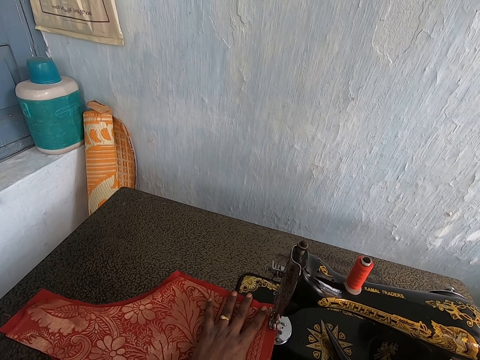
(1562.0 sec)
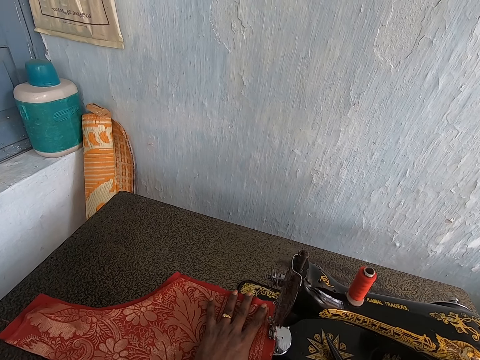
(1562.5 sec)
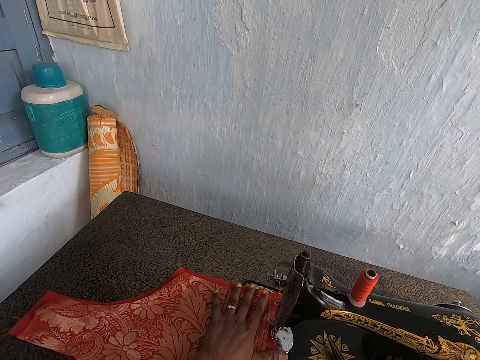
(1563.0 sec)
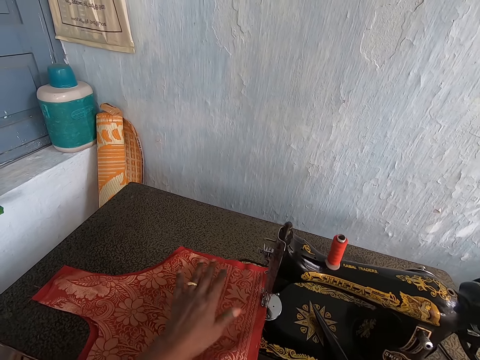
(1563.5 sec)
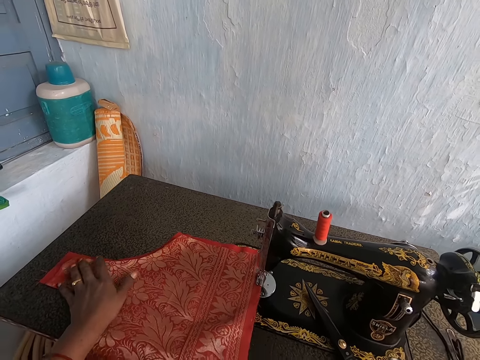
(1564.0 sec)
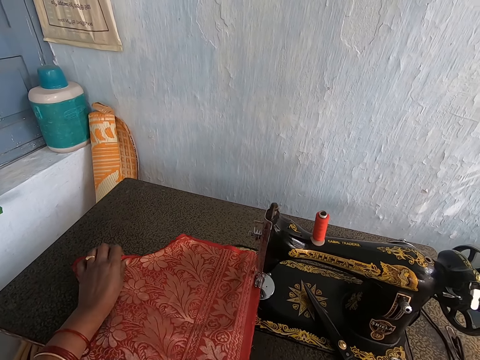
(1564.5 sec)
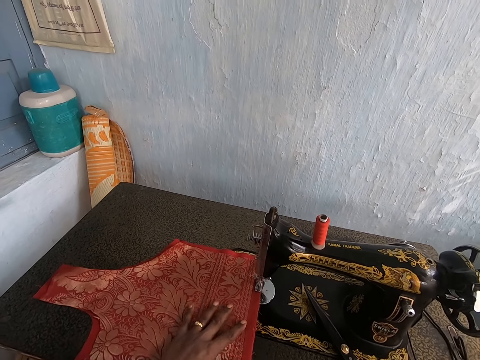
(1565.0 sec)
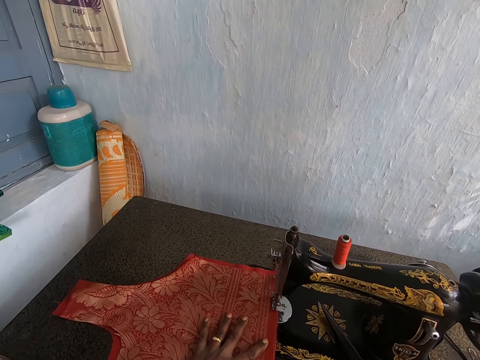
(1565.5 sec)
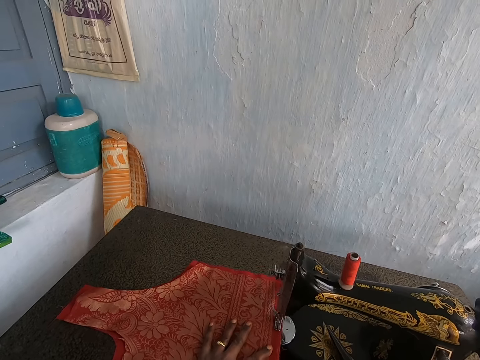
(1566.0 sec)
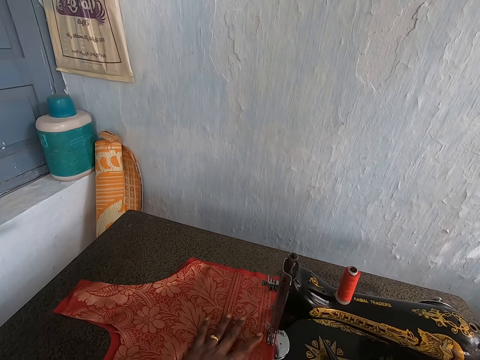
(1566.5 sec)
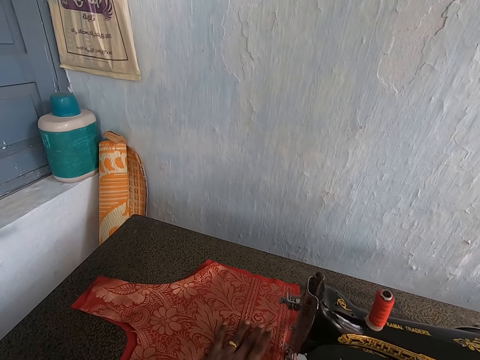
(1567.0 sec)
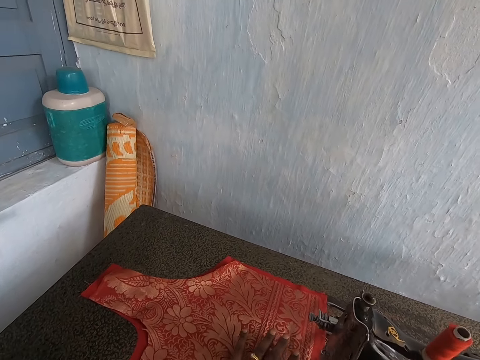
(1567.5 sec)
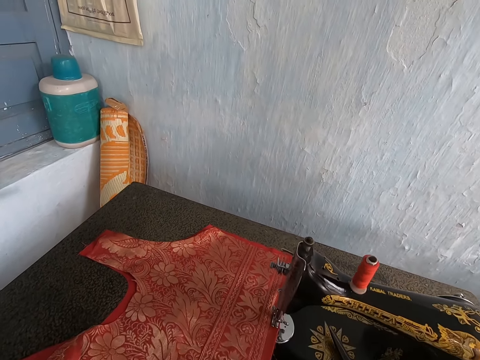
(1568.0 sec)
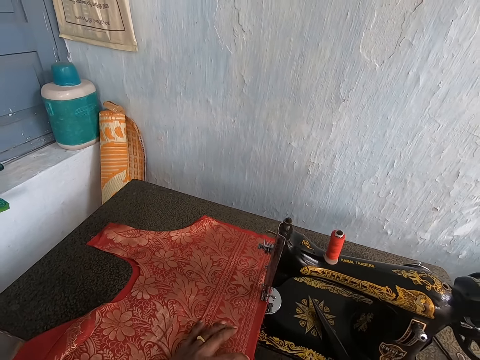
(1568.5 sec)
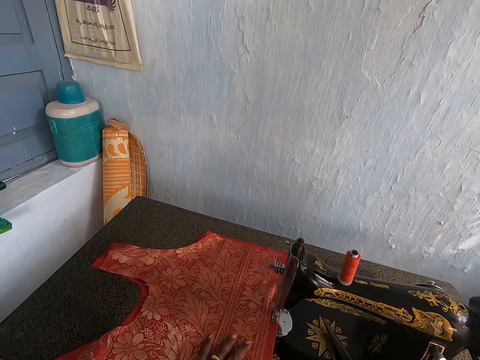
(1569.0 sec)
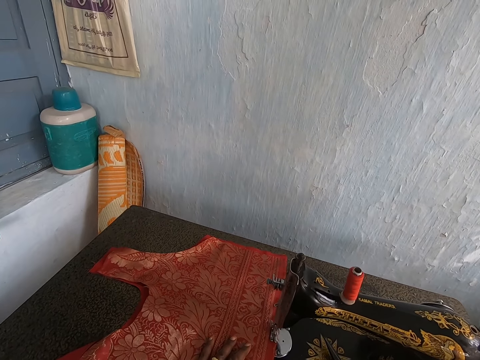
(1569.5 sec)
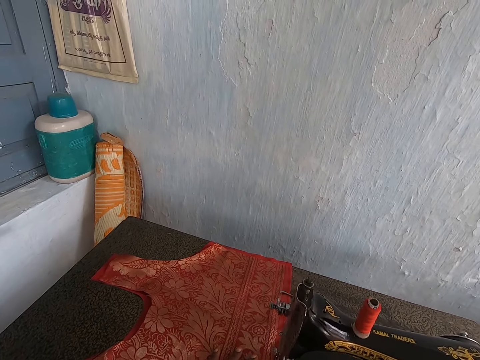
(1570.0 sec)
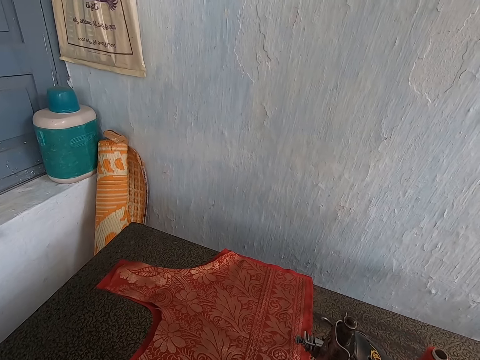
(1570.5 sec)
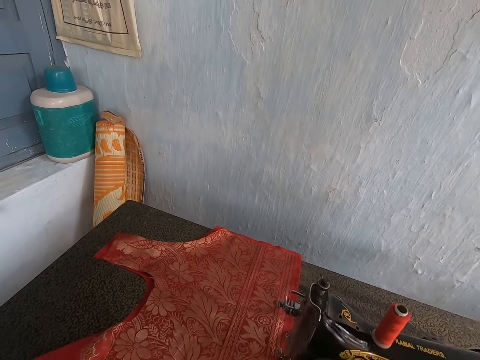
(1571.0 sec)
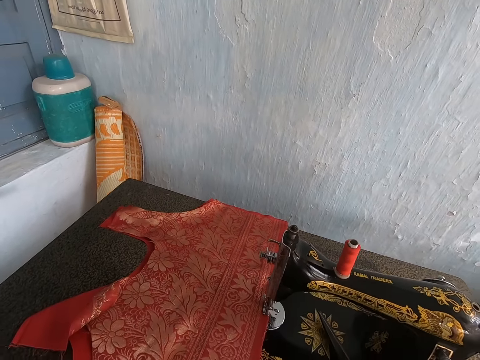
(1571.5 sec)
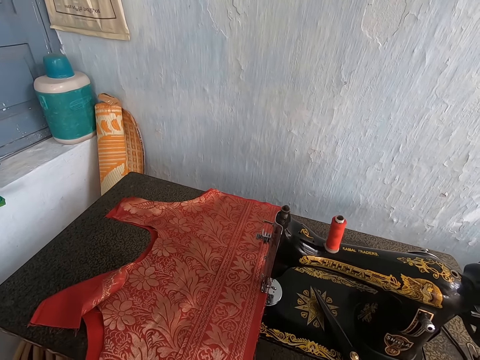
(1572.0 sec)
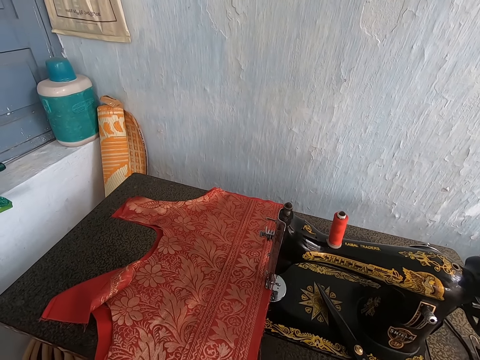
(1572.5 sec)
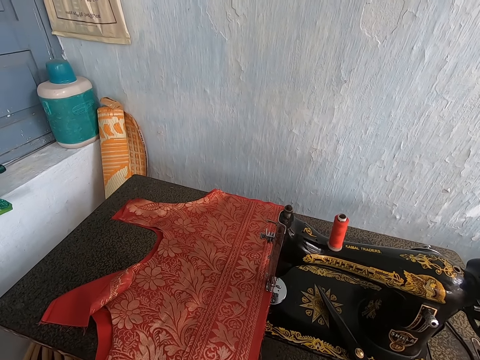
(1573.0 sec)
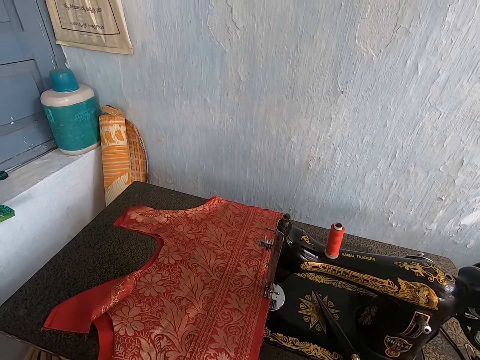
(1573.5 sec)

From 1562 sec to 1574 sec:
The camera wearer sews the red fabric and the red patterned fabric under the presser foot of the sewing machine with her left hand. She holds the red fabric and the red patterned fabric on the sewing machine with her left hand. She positions a garment on the sewing machine. She sews the red fabric and the red patterned fabric under the presser foot of the sewing machine with her left hand.

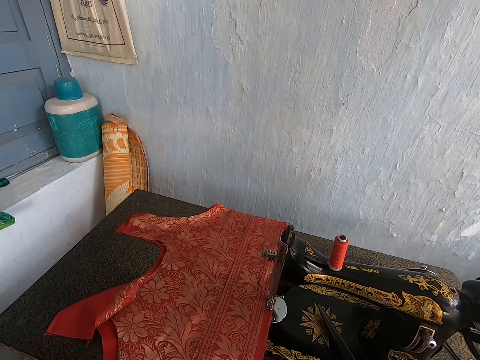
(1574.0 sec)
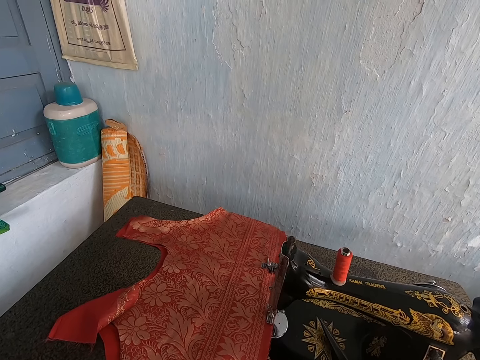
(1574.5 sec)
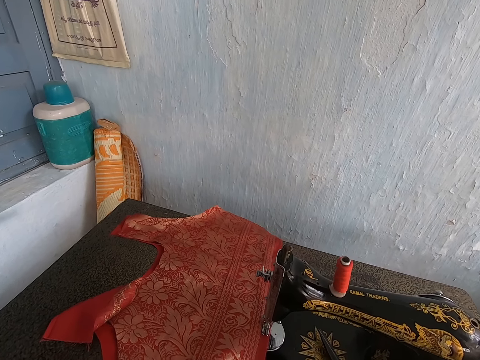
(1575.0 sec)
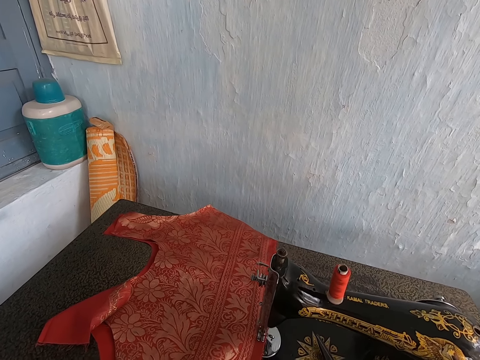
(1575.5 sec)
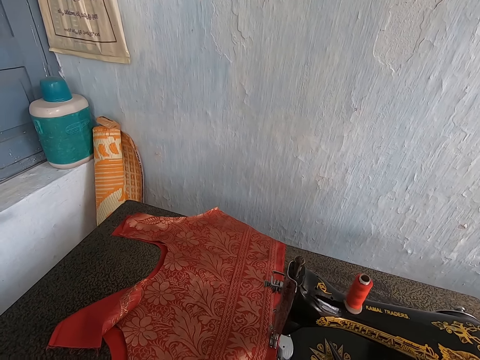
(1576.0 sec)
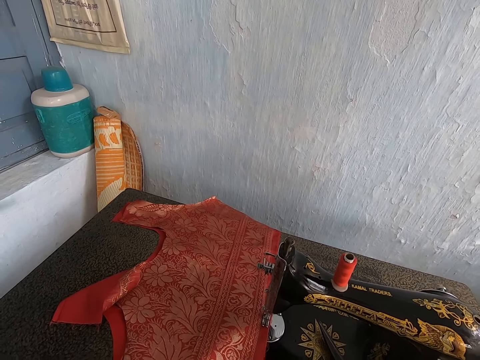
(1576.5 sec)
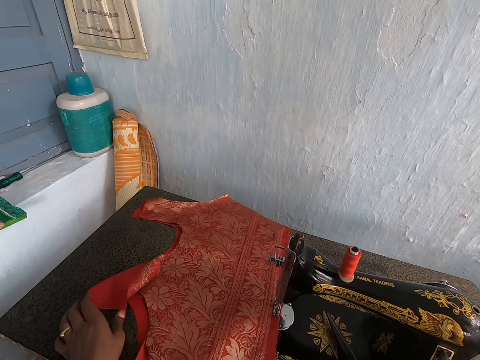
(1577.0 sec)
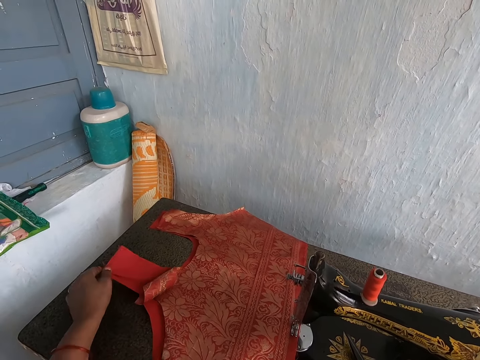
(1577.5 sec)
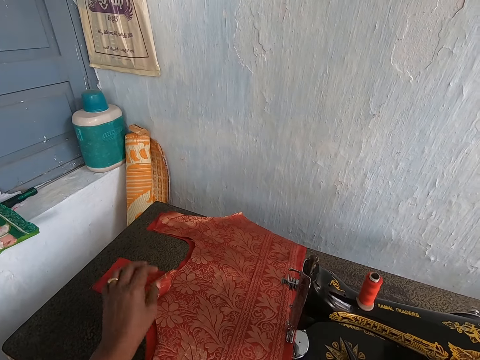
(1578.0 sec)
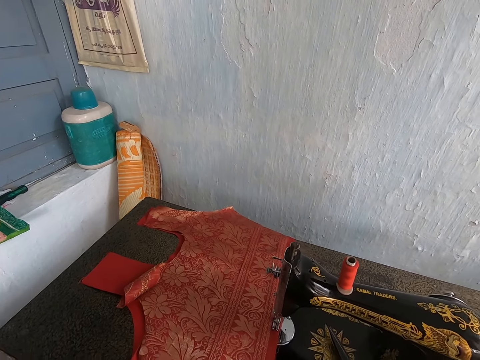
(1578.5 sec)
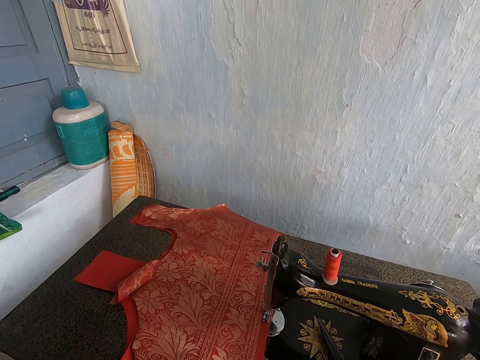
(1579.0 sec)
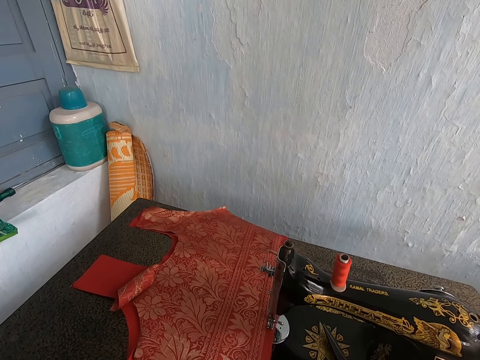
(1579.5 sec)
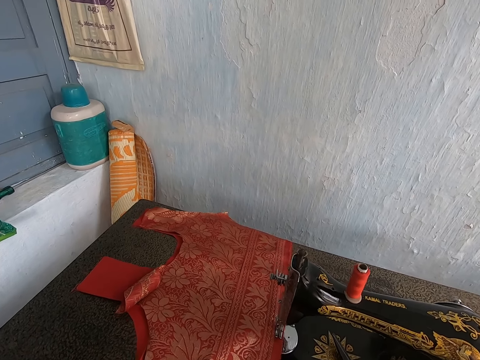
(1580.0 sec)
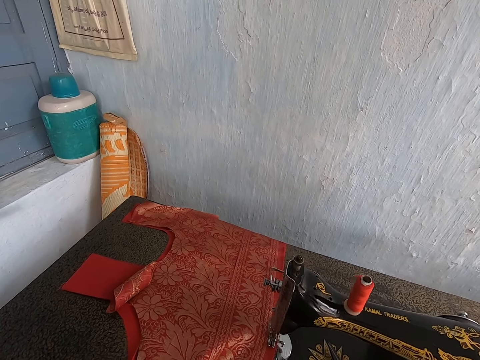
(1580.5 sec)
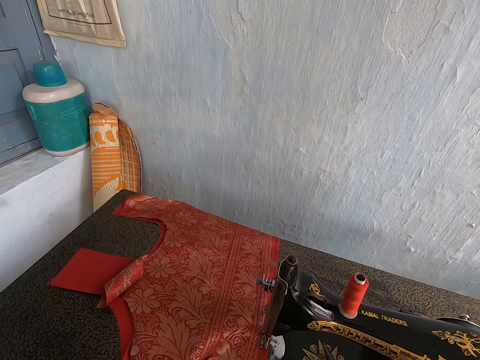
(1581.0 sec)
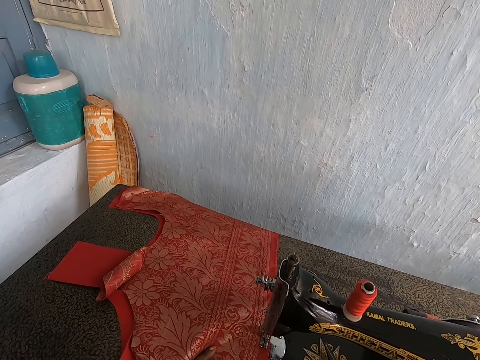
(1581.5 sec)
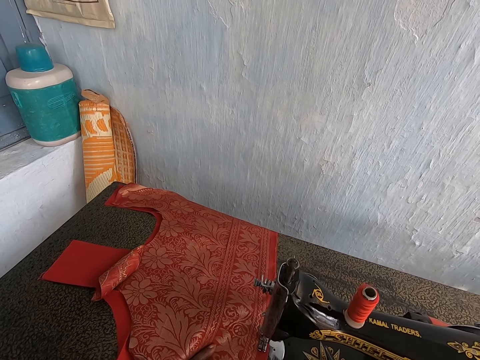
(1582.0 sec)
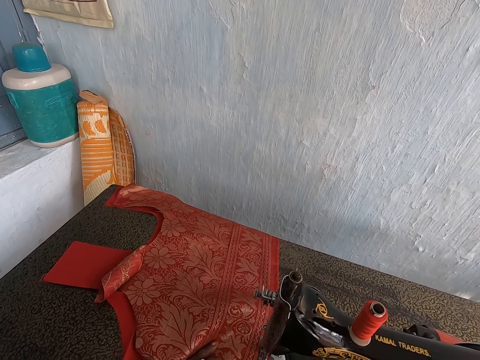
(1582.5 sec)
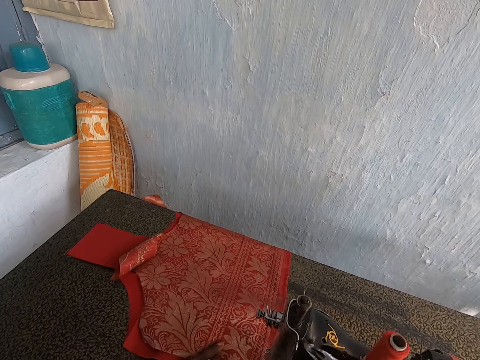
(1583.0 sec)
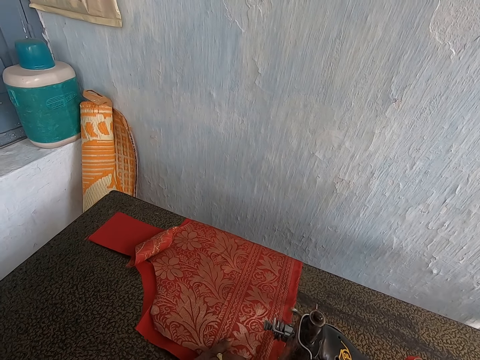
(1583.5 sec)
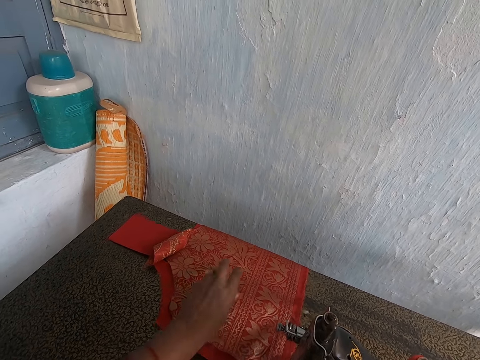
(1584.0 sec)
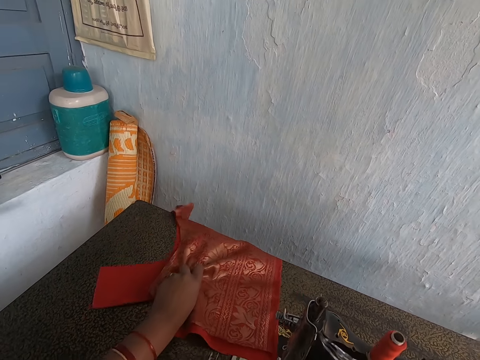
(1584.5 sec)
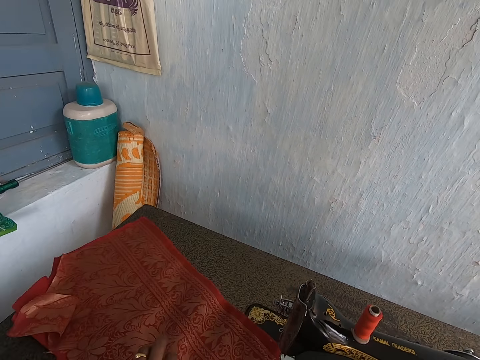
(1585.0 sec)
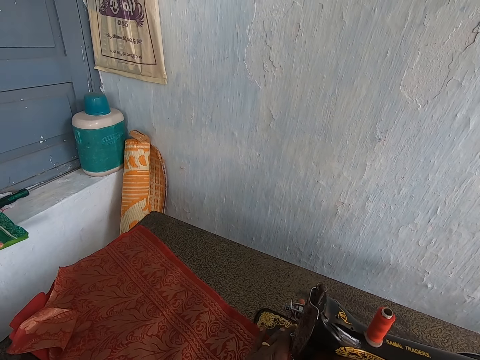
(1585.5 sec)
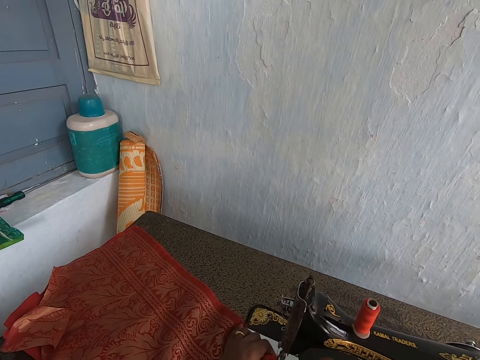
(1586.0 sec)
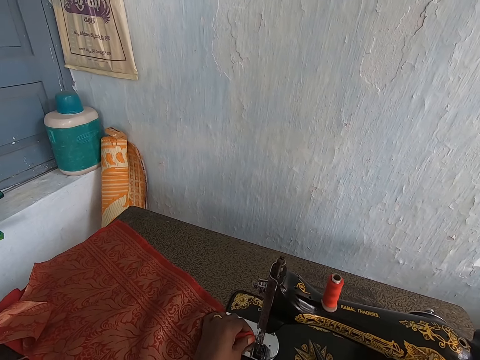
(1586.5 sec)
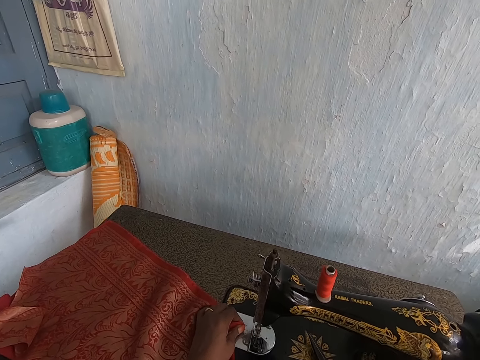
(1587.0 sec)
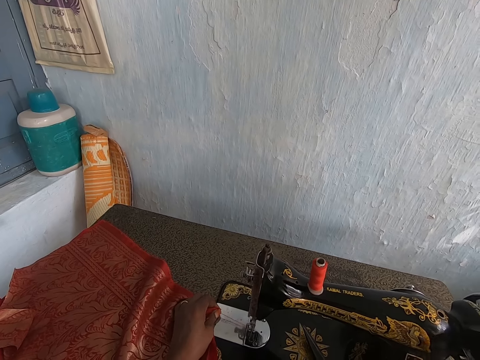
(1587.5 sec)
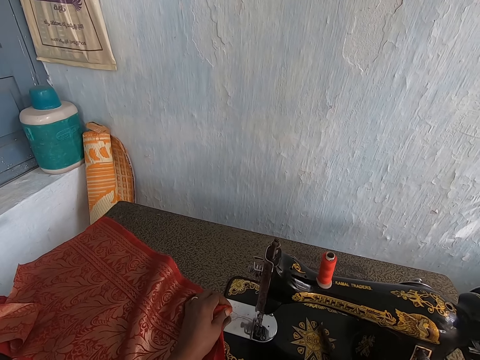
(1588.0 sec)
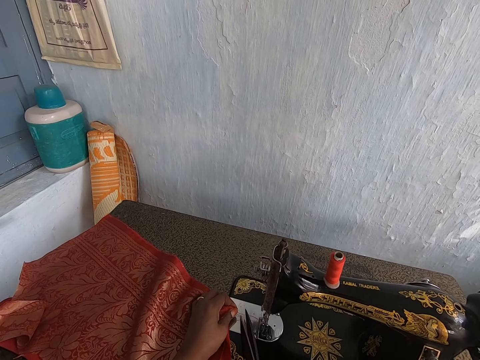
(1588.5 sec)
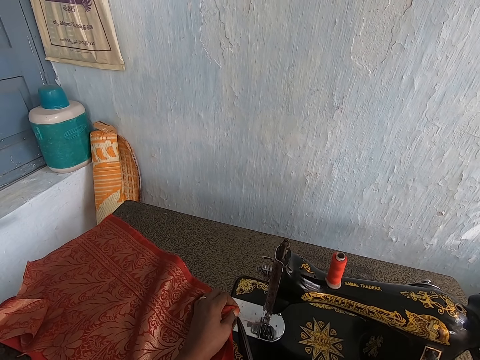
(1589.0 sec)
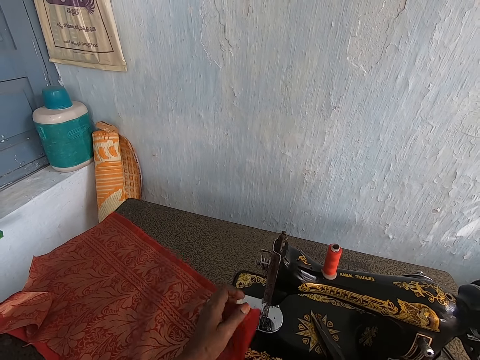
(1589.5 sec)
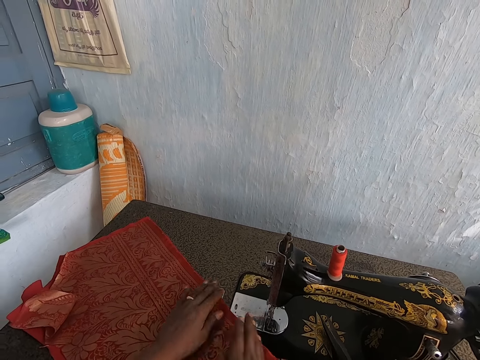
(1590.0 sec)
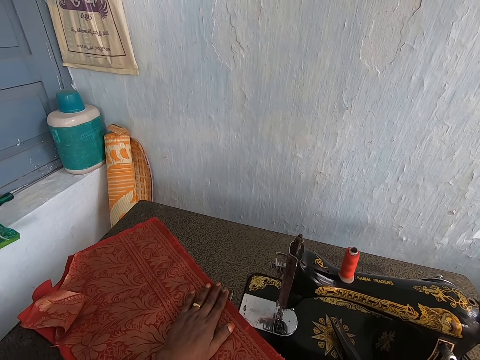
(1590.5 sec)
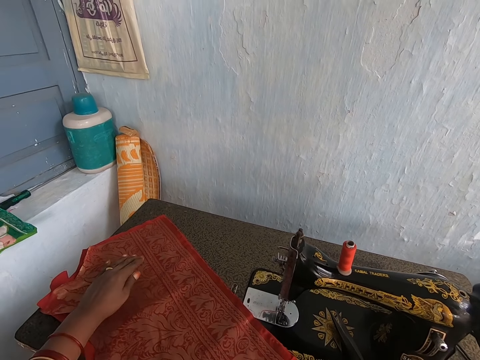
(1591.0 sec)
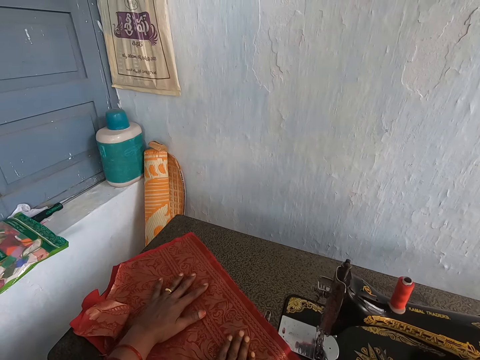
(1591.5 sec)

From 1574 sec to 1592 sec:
The camera wearer holds the end of the red fabric on the sewing machine with her left hand. She adjusts a cloth. She sews the red fabric and the red patterned fabric under the presser foot of the sewing machine with her left hand. She moves the red fabric and the red patterned fabric on the sewing machine with her left hand. She operates the sewing machine's presser bar with her right hand. She drags the red fabric and the red patterned fabric from the presser foot of the sewing machine with her left hand. She adjusts the sewing machine. She picks up the scissors from the sewing machine with her right hand. She cuts the thread between the red patterned fabric and the presser foot of the sewing machine with the scissors in her right hand. She drops the scissors on the sewing machine with her right hand. She touches the red patterned fabric on the sewing machine with her hands. She straightens a cloth with both hands.
